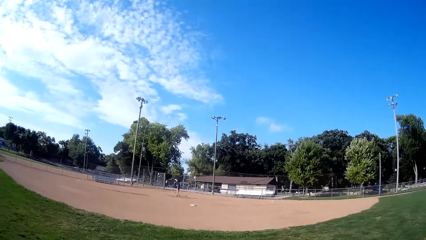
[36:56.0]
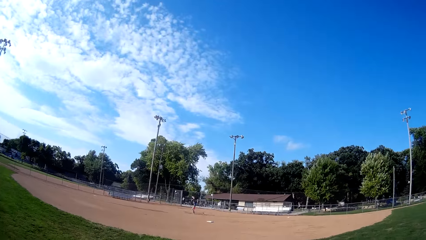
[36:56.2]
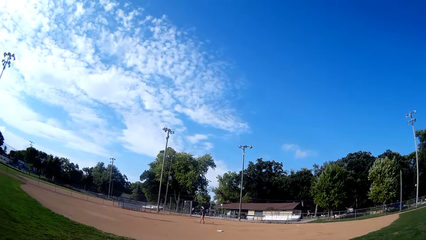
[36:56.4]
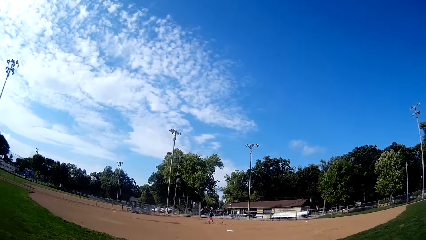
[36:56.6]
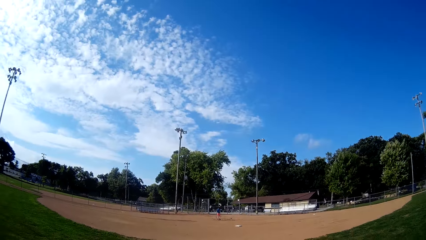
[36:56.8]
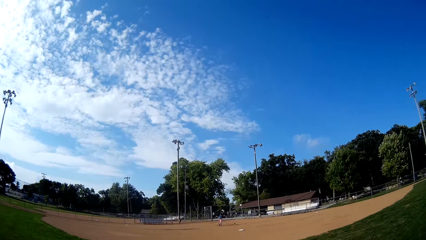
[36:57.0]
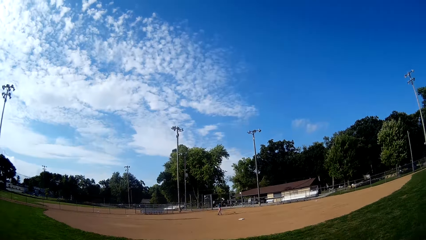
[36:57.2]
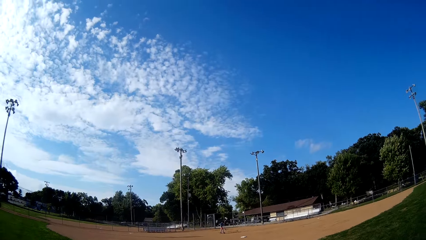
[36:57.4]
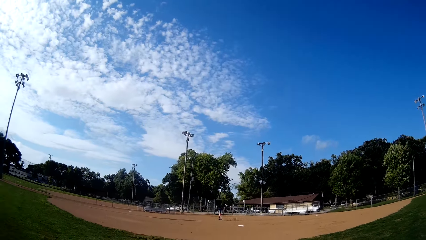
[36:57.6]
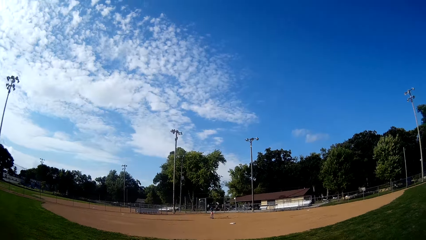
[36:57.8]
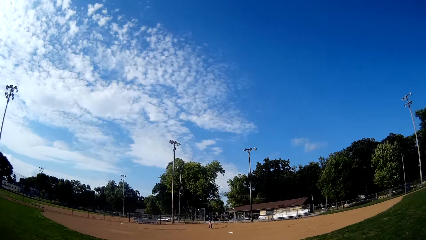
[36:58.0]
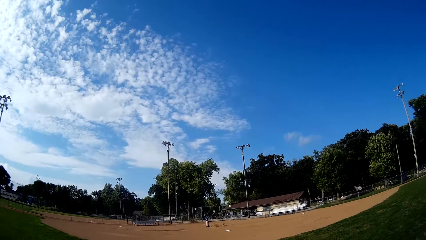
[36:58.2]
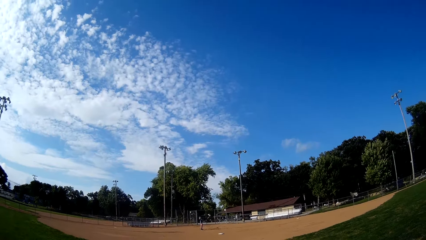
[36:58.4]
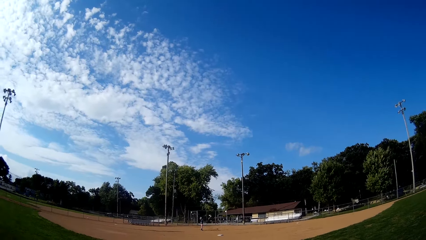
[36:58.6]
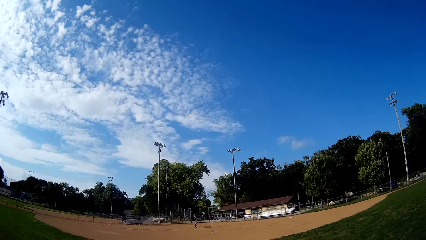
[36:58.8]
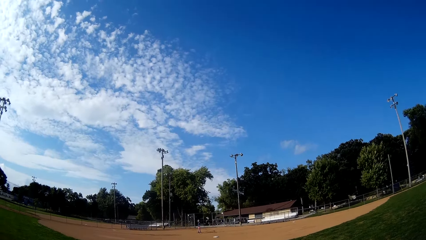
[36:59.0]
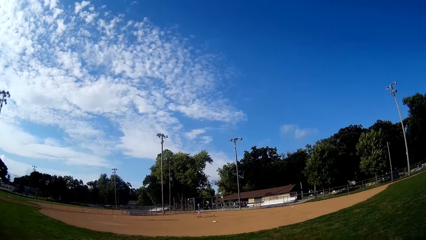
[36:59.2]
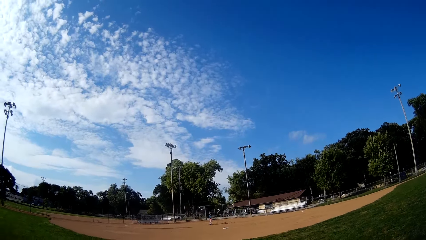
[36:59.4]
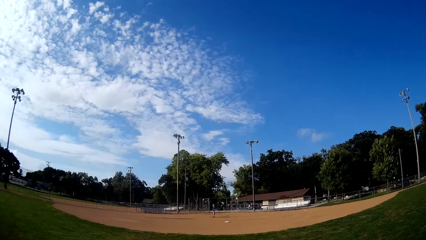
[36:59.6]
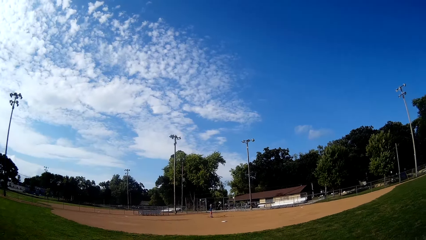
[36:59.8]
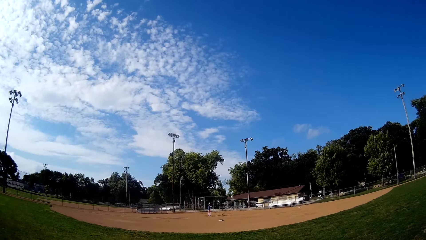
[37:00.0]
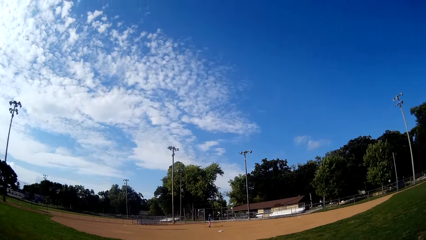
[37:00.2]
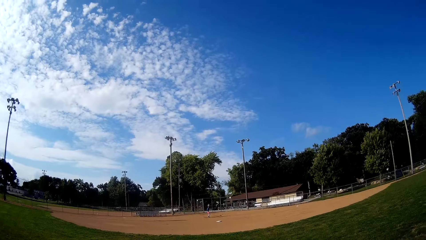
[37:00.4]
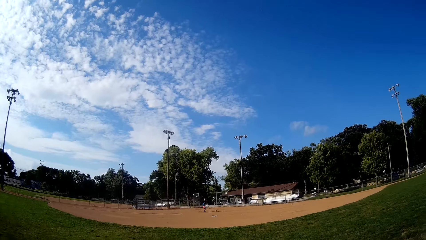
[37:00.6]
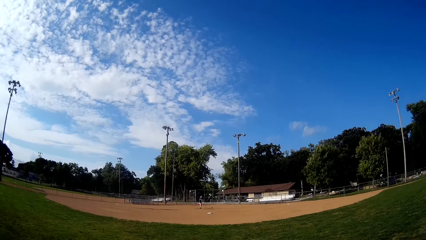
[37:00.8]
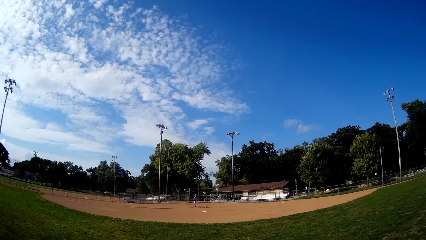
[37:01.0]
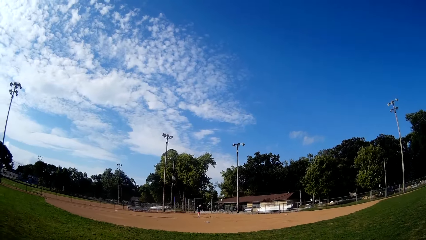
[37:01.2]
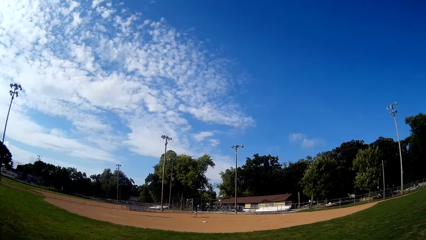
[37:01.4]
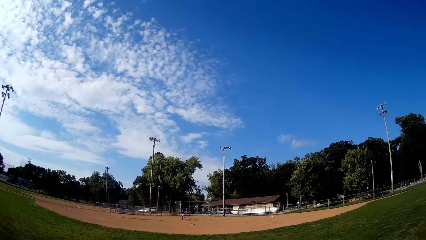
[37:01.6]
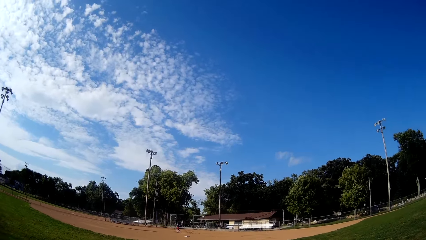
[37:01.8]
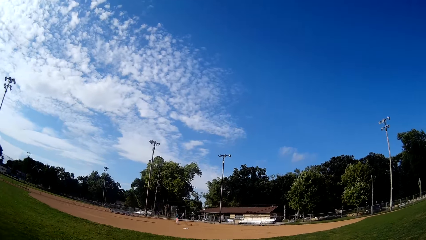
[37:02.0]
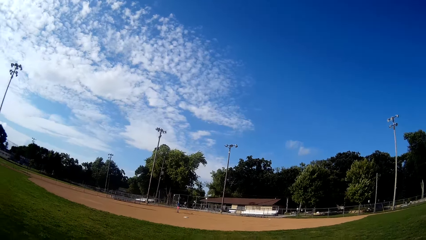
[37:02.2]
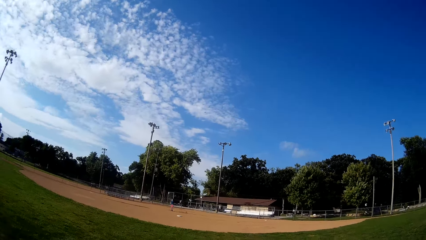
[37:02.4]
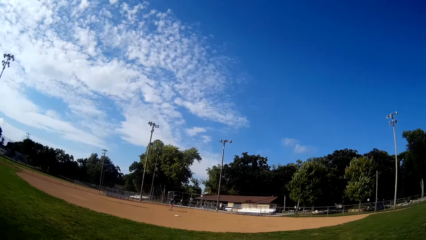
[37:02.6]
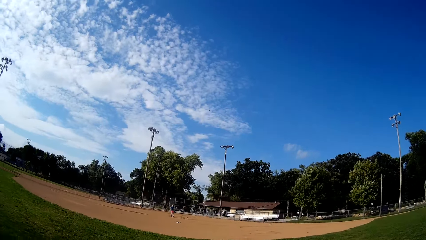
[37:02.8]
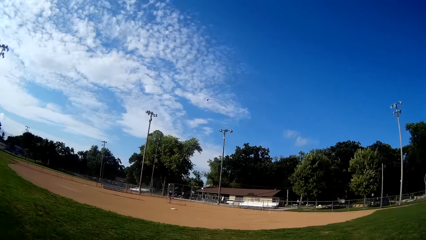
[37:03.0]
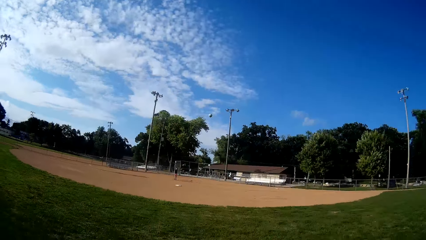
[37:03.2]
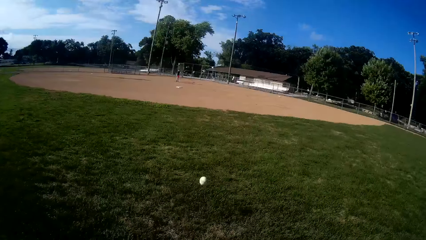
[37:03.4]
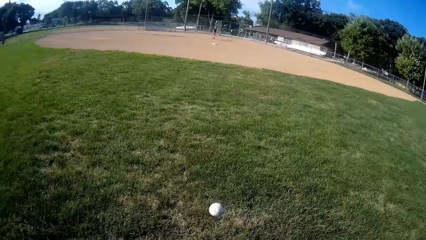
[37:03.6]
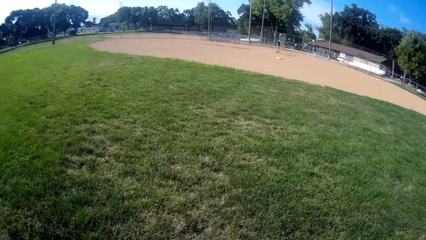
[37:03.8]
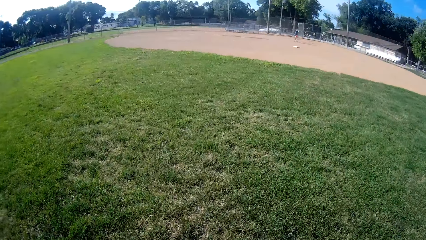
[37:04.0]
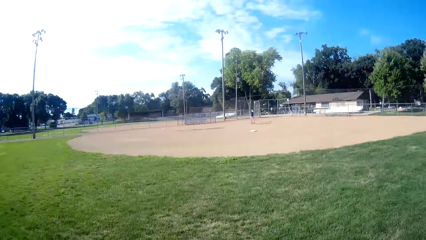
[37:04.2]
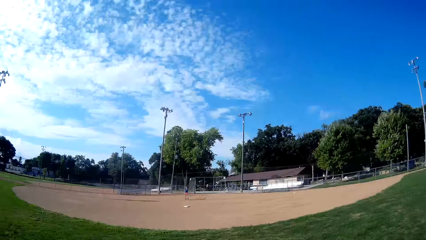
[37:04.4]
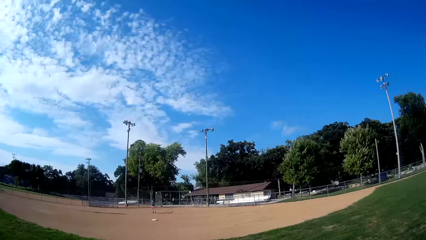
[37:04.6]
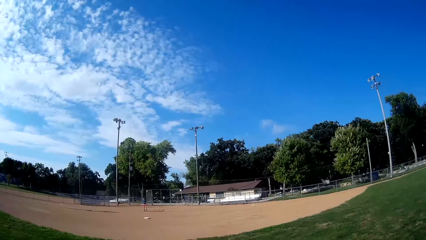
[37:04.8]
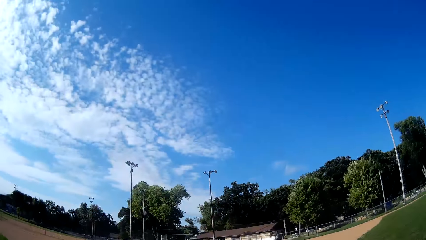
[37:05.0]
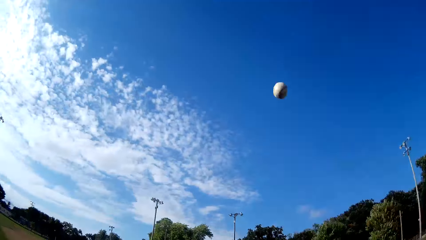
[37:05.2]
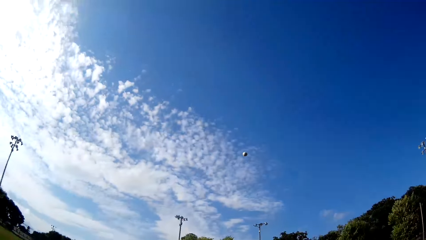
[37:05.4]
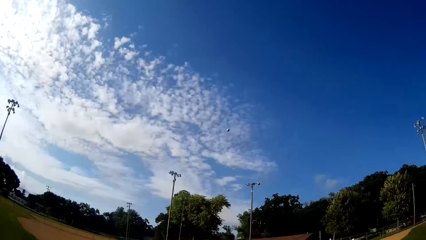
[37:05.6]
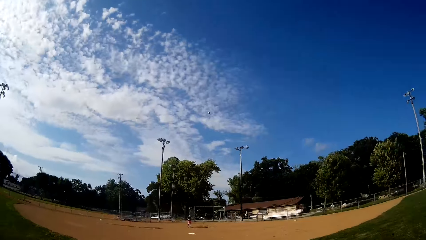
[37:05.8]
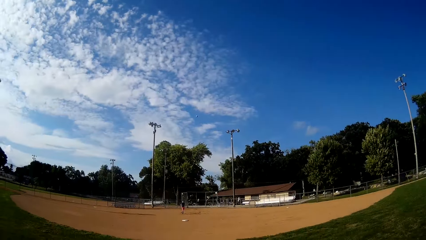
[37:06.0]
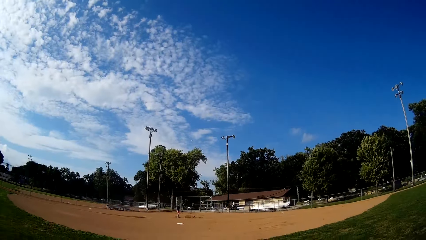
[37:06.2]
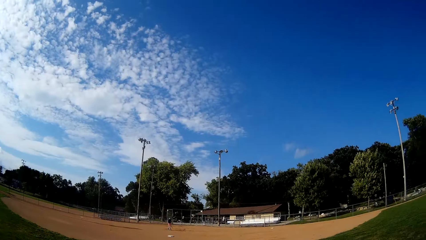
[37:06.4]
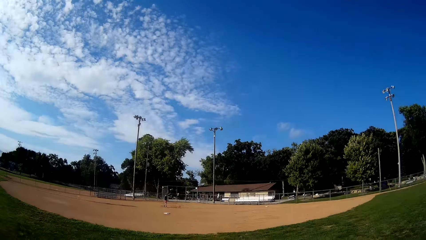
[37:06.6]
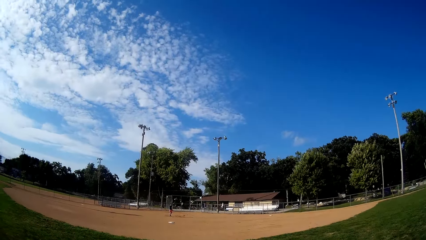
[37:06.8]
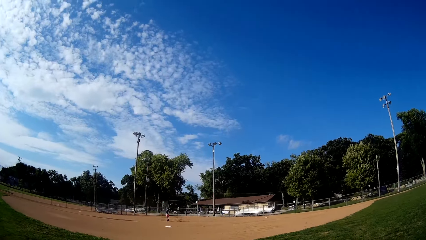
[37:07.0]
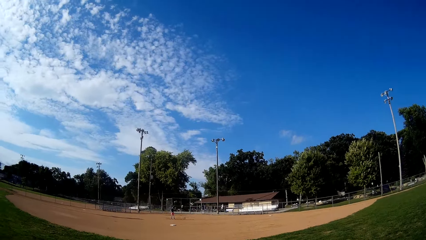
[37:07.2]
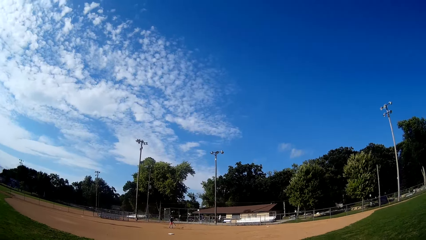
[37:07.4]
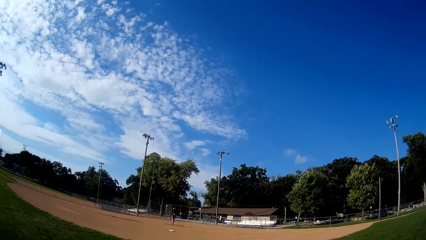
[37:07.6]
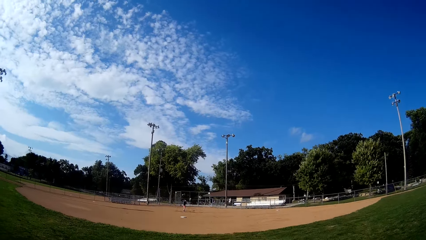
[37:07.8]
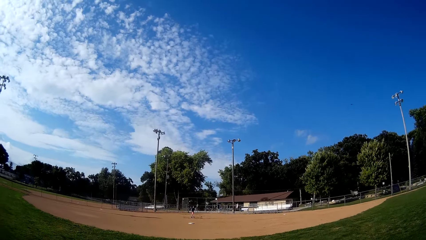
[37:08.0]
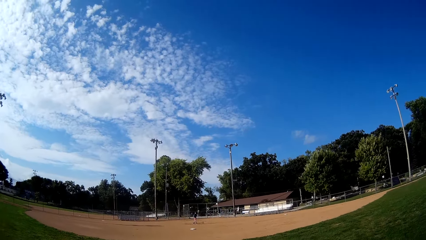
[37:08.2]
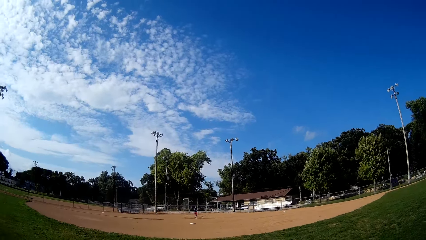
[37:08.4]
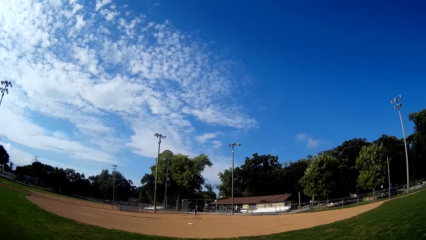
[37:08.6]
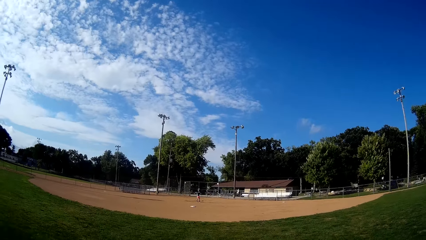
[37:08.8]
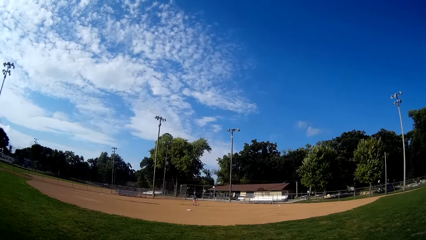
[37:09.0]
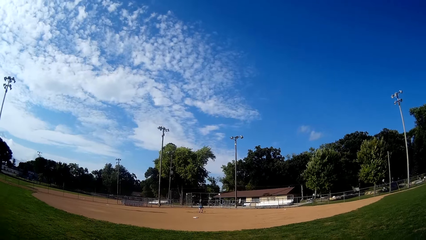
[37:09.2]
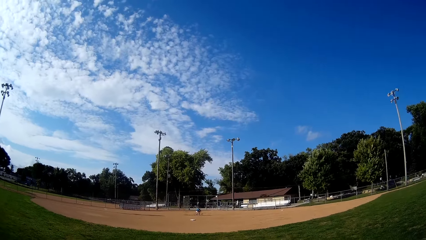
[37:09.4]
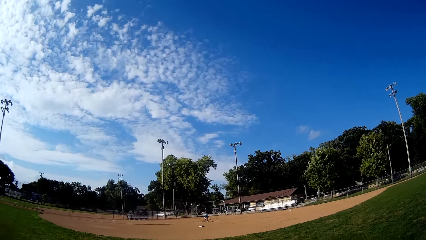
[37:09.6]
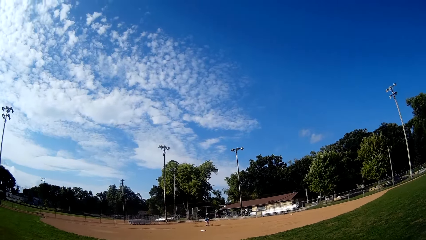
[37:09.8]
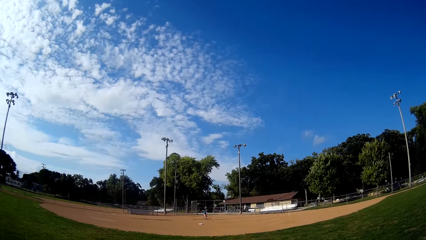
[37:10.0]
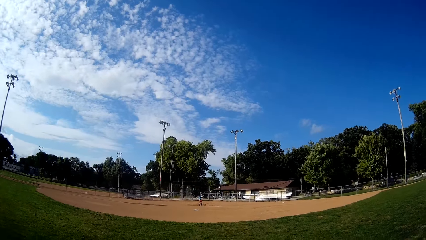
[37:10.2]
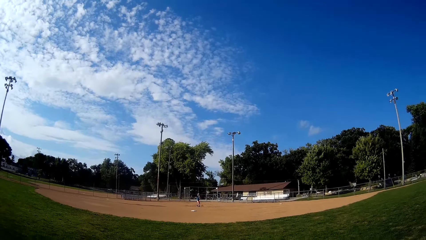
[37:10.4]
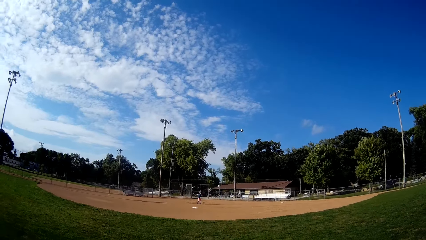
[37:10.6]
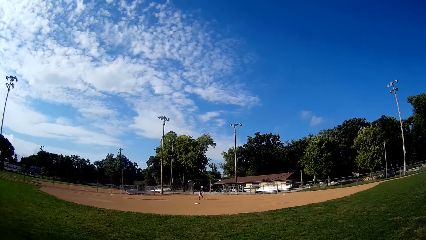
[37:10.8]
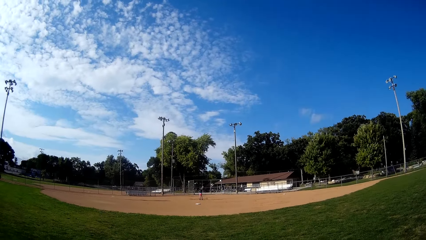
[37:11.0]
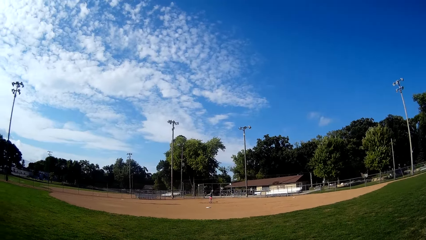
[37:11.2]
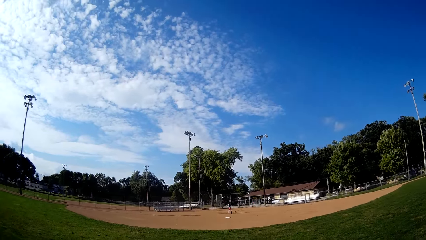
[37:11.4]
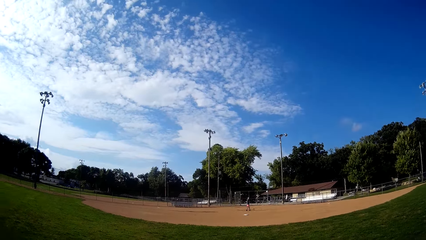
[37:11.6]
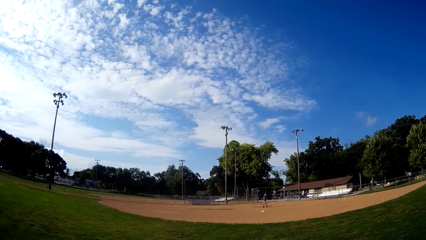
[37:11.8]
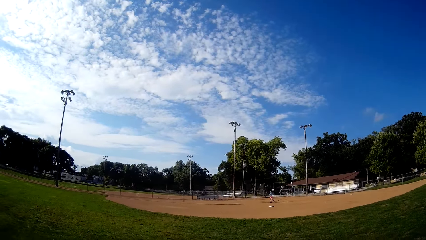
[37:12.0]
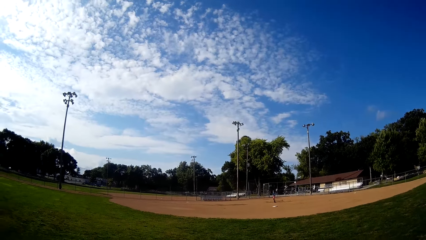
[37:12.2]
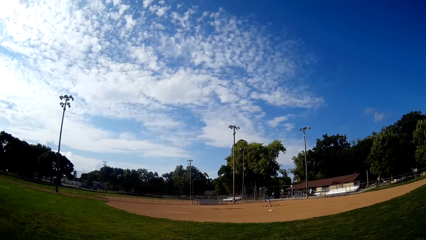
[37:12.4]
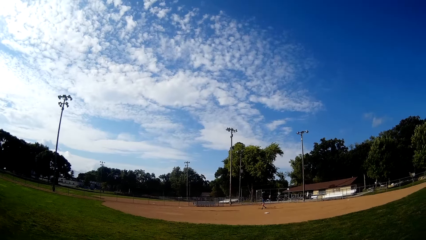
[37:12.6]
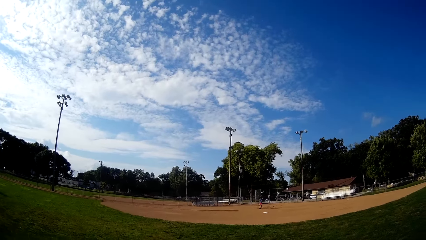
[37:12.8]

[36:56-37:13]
A man moves at the field. The man plays ball towards the camera wearer with the bat. The camera wearer picks up the ball from the ground and throws the ball towards the man. The man picks up the ball from the ground and plays ball with the bat.
